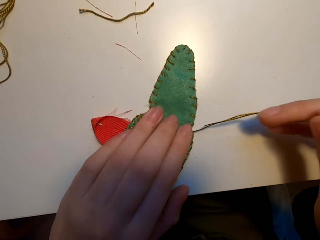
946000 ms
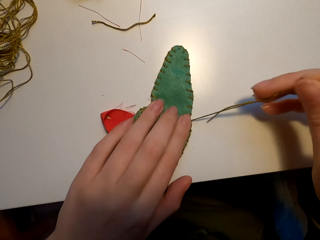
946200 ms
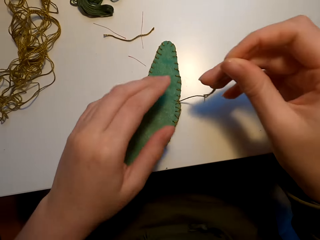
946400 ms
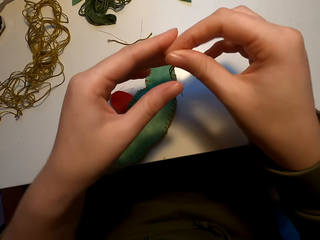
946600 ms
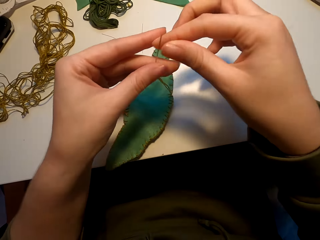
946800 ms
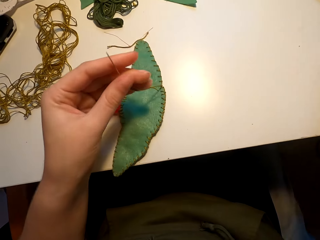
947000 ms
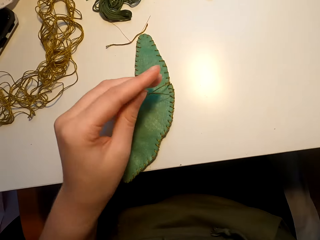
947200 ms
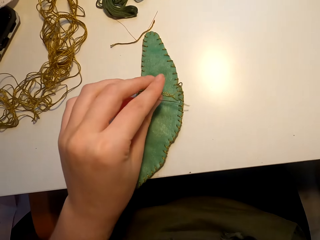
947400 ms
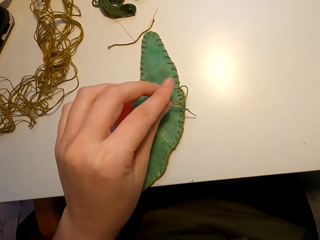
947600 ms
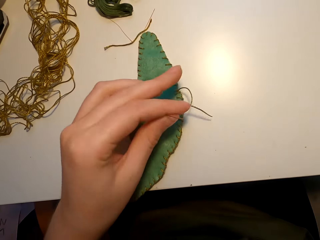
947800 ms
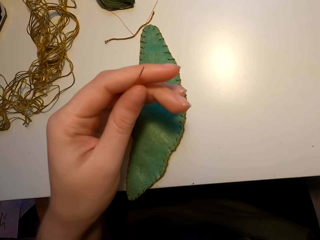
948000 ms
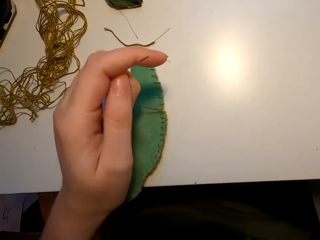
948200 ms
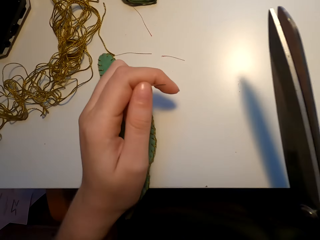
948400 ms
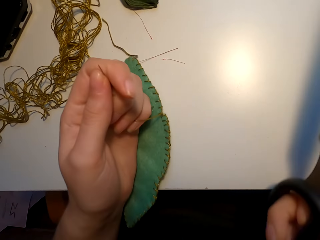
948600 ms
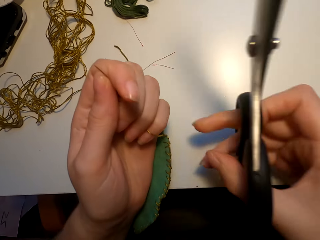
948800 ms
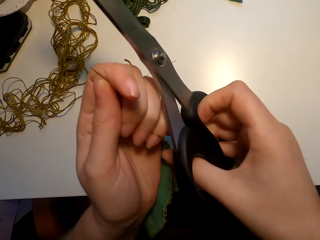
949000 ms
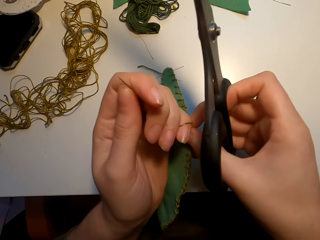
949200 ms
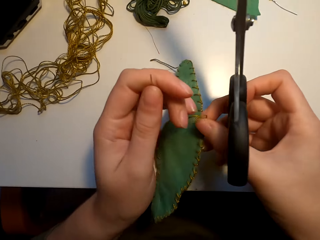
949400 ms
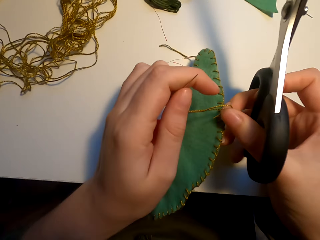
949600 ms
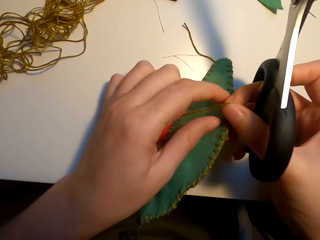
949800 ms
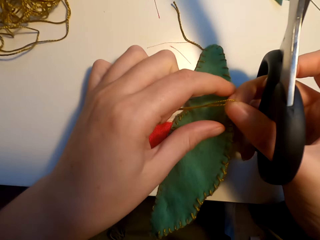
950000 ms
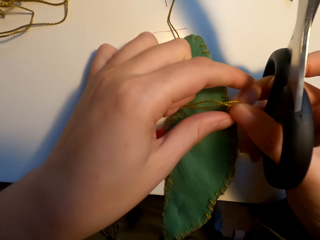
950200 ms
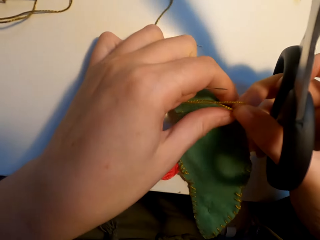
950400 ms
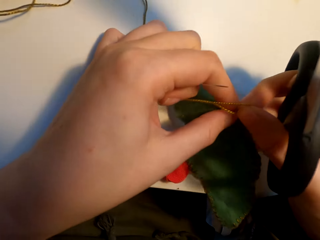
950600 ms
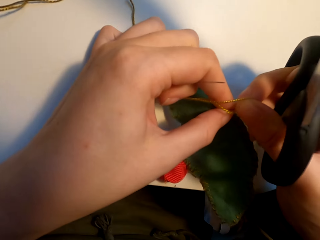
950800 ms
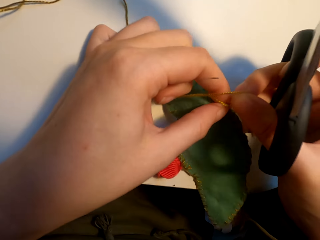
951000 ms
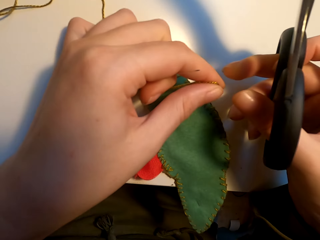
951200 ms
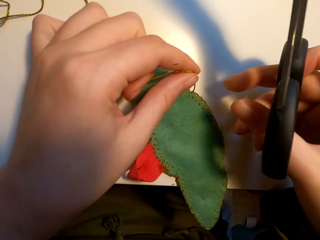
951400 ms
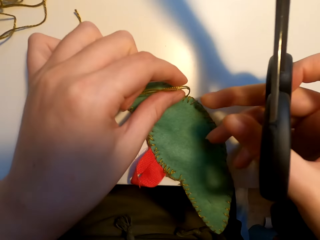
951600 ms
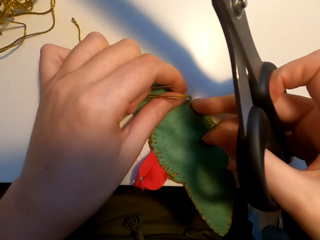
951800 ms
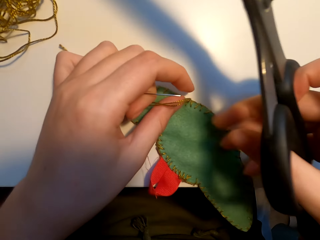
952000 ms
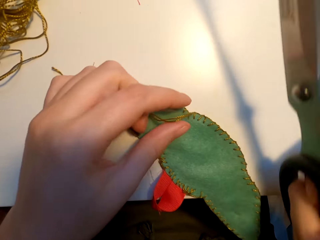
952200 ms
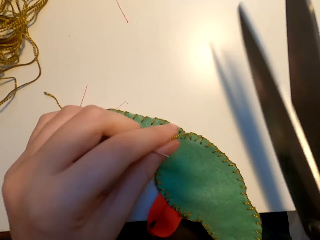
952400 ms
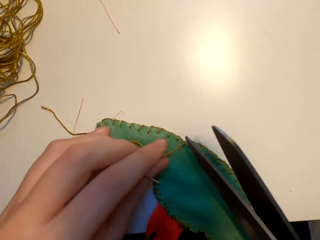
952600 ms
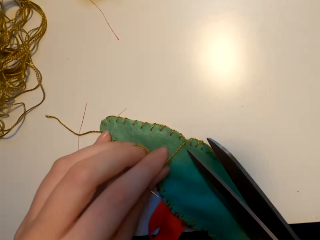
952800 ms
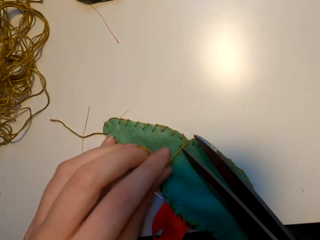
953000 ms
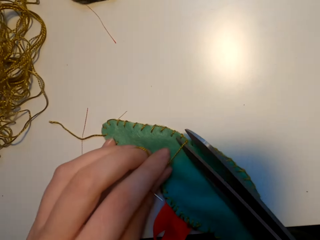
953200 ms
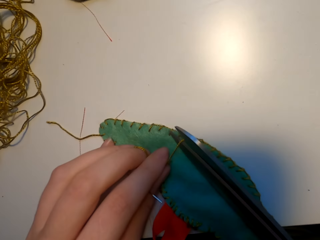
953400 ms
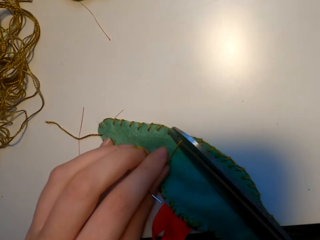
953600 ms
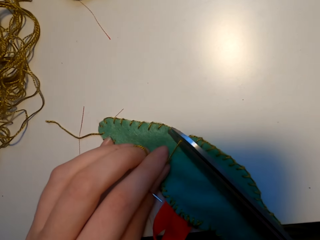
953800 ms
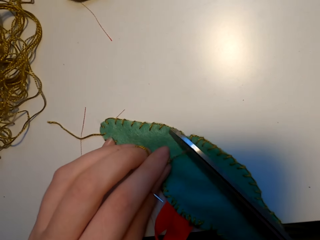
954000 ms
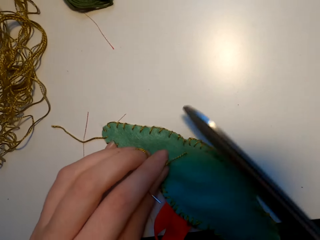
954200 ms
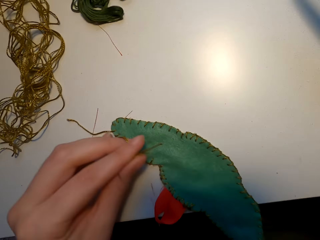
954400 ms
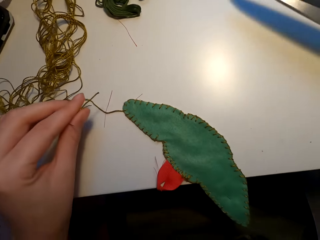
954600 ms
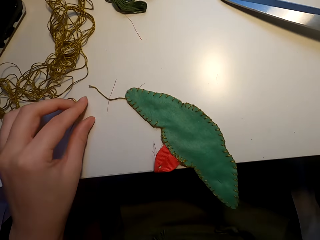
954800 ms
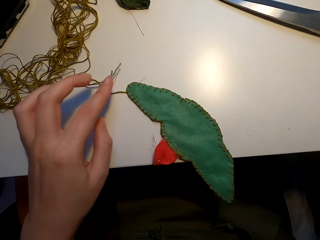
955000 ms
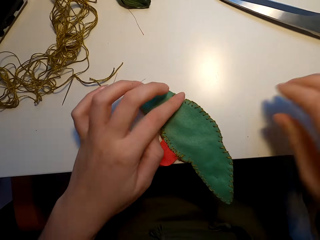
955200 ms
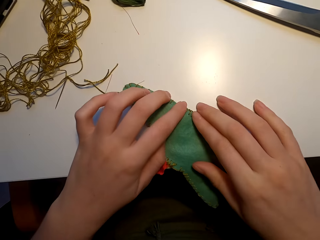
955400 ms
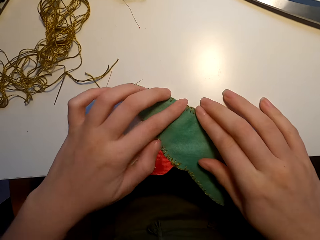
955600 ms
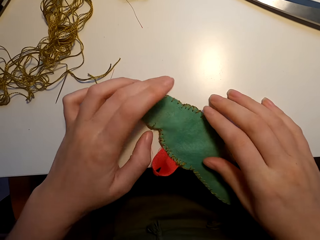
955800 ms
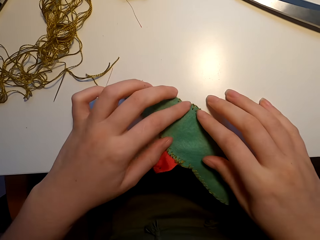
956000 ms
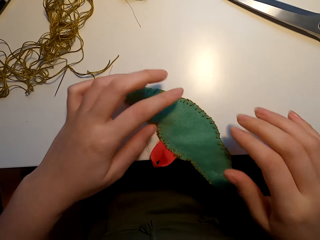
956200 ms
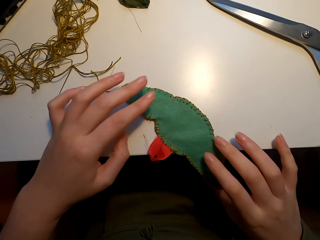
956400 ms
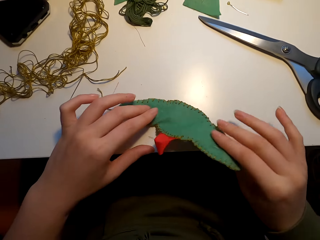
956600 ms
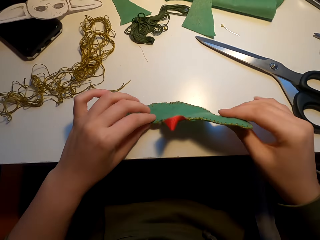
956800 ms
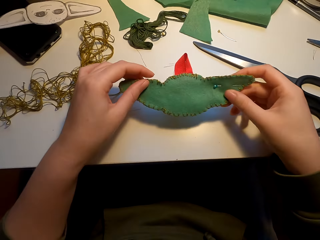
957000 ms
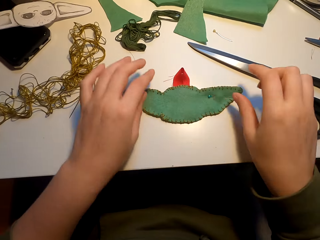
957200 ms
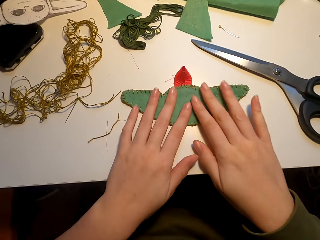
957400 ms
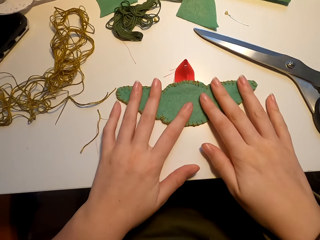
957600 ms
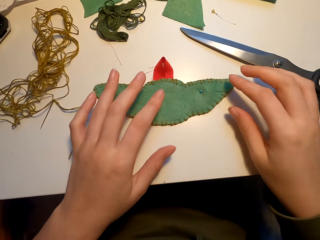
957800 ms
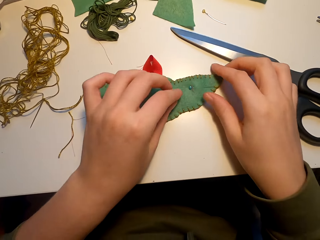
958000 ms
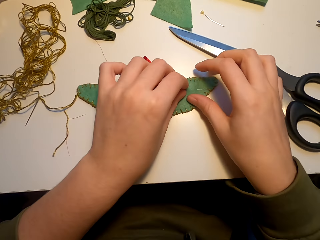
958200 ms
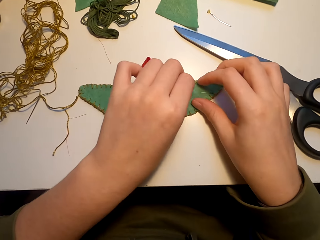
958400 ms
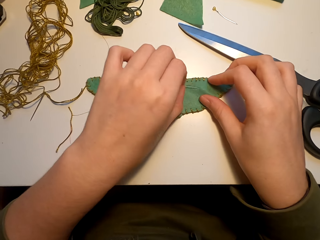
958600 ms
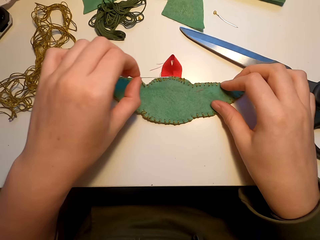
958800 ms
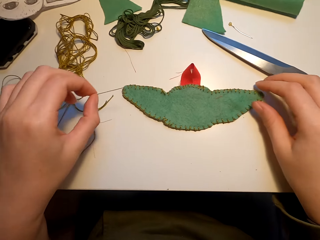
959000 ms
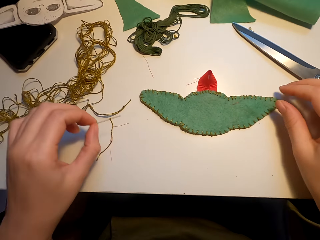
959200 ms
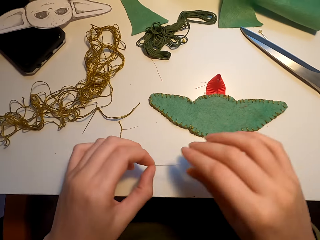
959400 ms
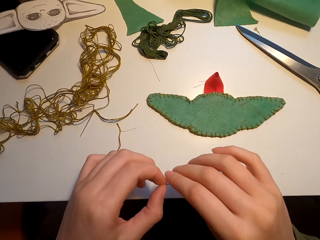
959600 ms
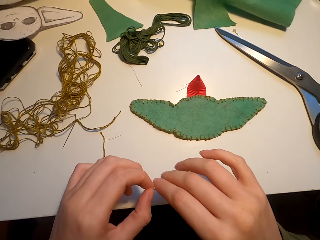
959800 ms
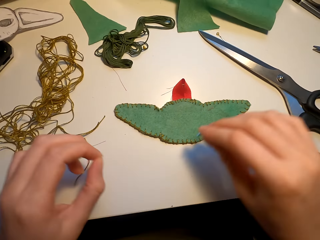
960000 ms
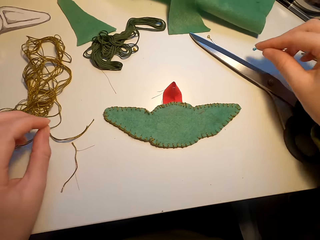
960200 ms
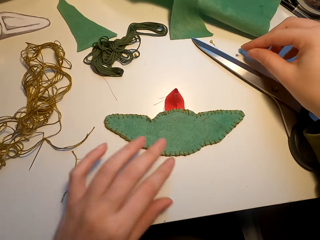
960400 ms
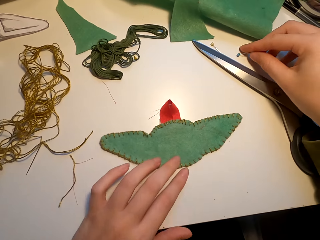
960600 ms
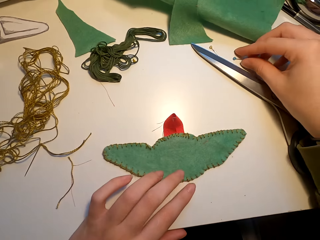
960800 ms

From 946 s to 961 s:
The camera wearer holds the thread with the left hand. They pick up the scissors. They align the thread. They cut the thread with the scissors. They place the scissors on the table. They align the fabric with both hands. They turn the fabric on the table with both hands. They remove the needle from the fabric.

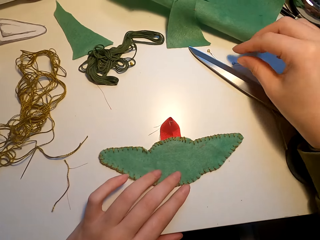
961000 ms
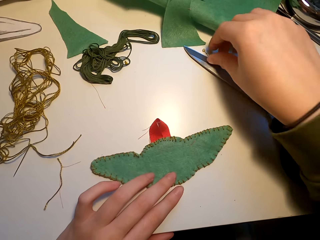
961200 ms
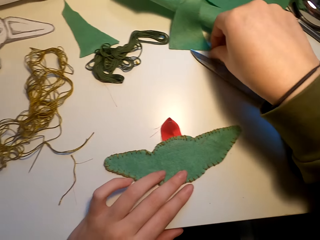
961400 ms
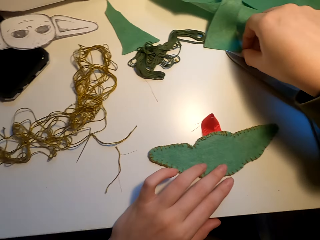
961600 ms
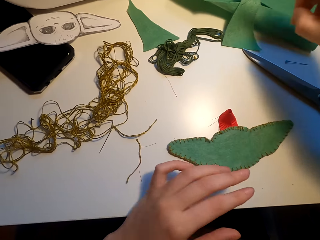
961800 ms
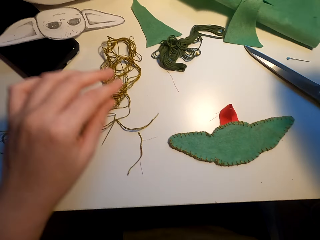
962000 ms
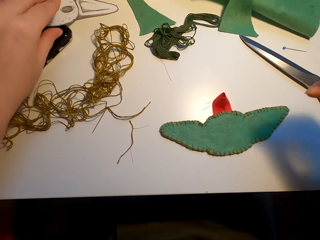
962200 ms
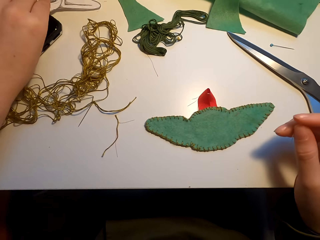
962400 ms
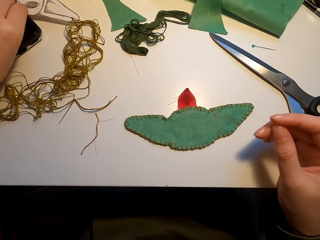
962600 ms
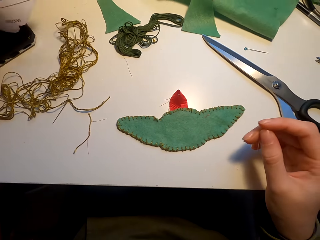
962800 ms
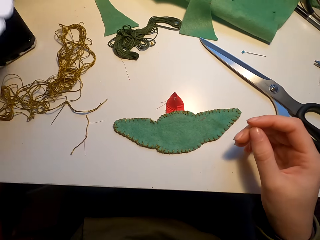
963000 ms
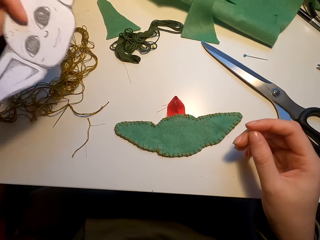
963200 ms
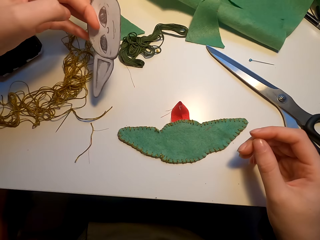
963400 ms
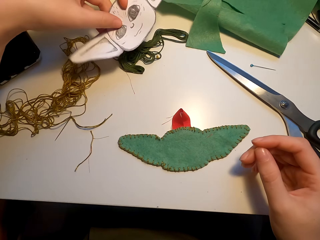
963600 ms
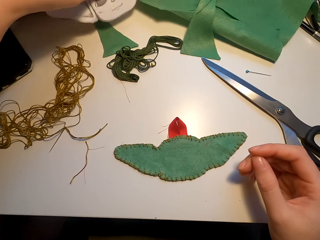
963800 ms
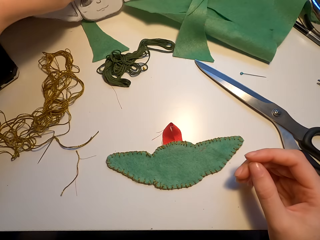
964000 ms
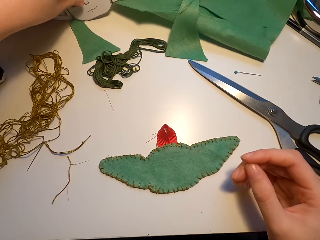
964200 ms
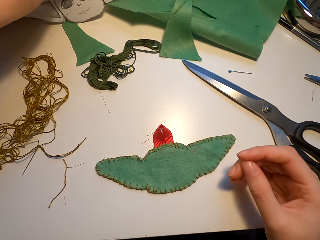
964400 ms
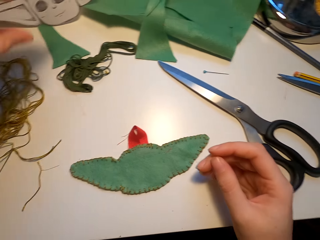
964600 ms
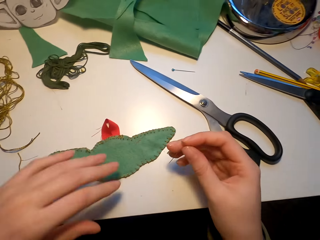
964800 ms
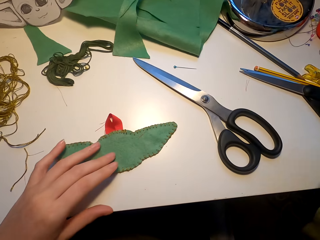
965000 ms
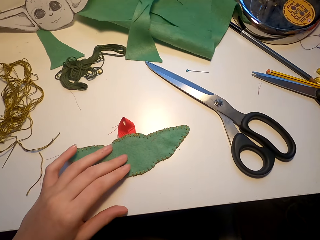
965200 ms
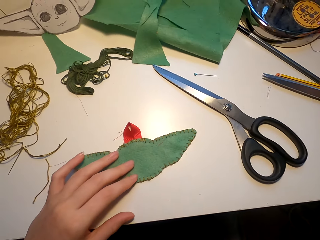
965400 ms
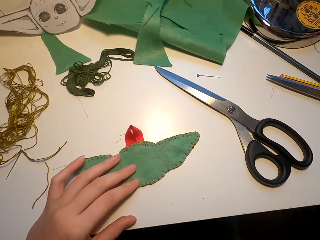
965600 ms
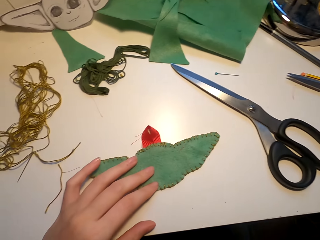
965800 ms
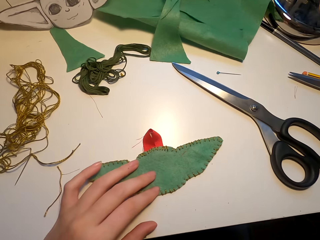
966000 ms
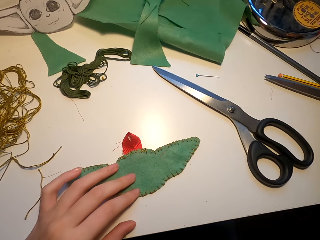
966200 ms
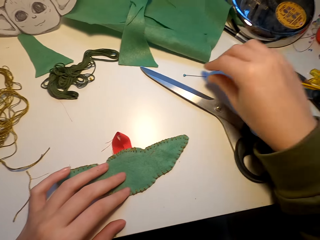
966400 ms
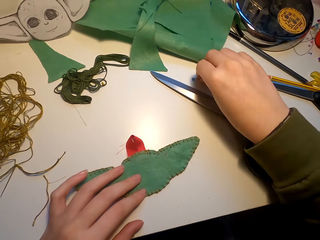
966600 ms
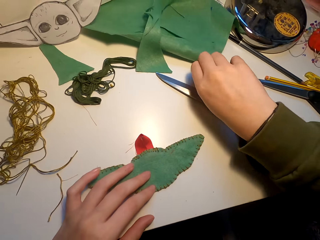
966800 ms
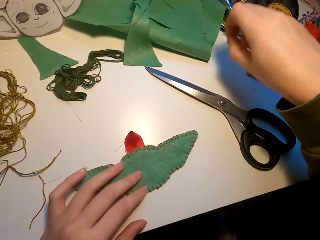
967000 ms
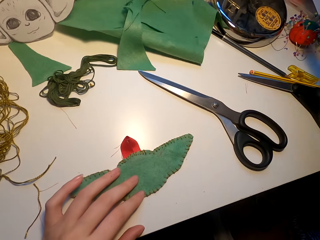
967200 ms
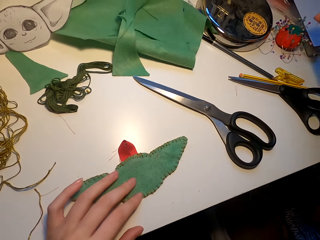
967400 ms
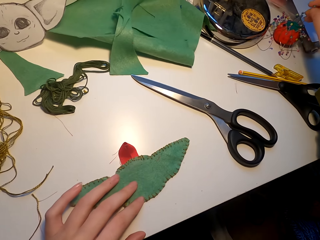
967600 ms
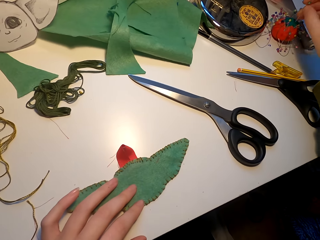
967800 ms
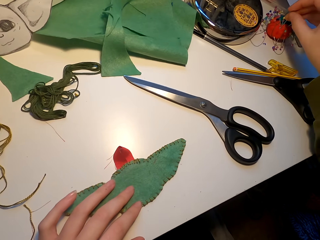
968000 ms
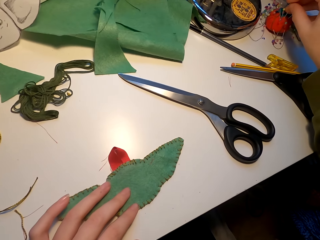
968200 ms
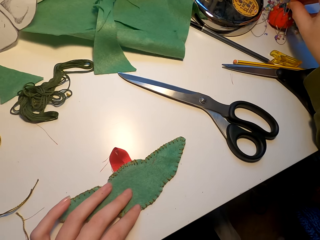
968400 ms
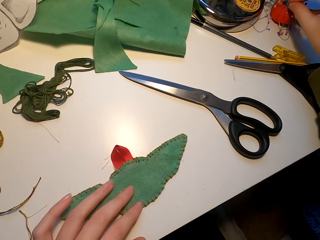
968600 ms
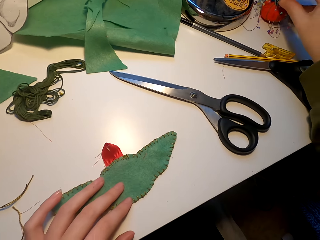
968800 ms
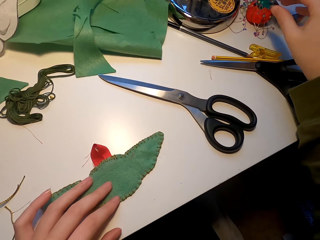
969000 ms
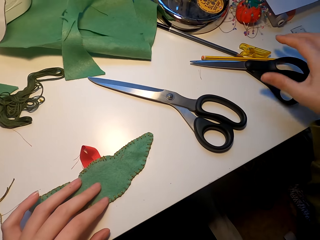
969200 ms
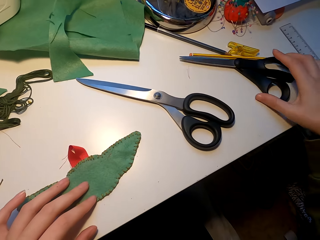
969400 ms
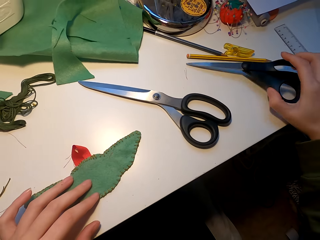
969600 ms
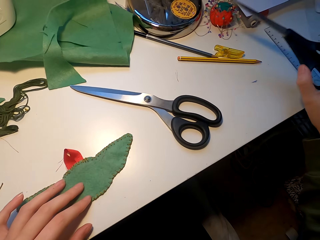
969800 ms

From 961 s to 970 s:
The camera wearer places the needle on the table. He picks up the needle. He picks up an object with his left hand. He places the object on the table. He does something. He picks up the needle from the table with the right hand. He places the needle on a needle holder.
